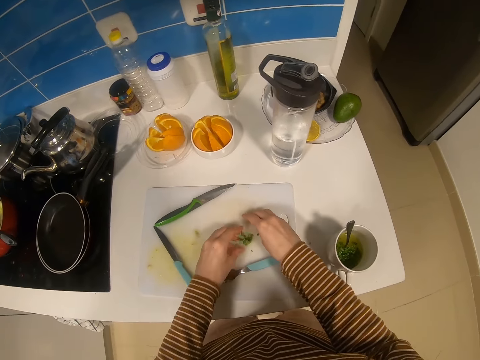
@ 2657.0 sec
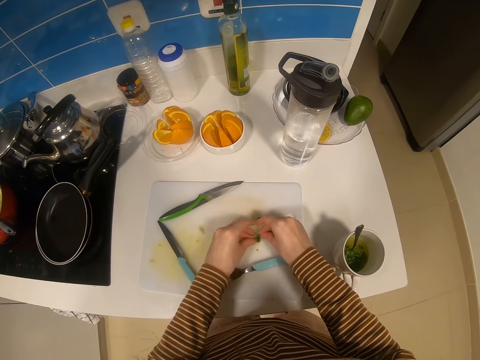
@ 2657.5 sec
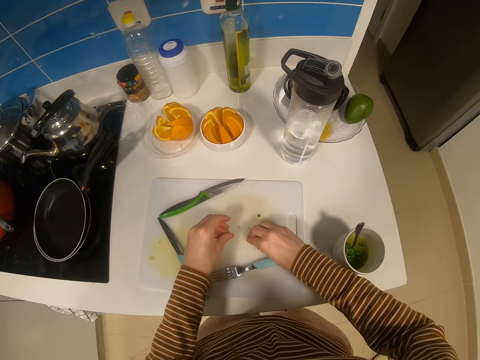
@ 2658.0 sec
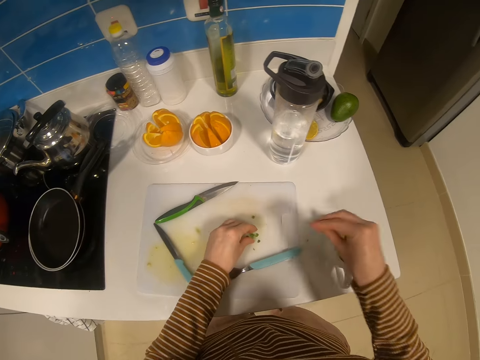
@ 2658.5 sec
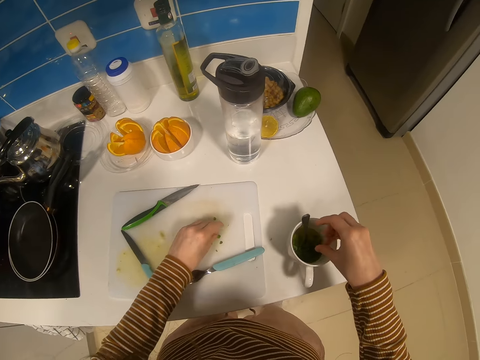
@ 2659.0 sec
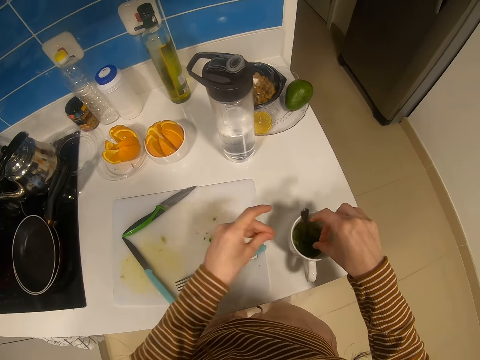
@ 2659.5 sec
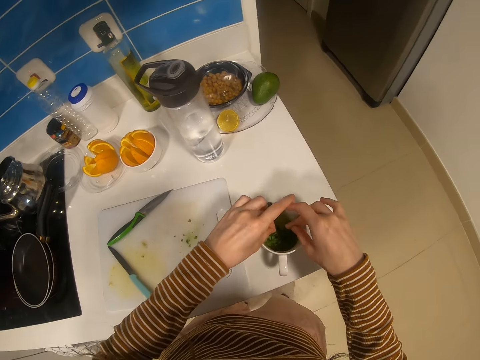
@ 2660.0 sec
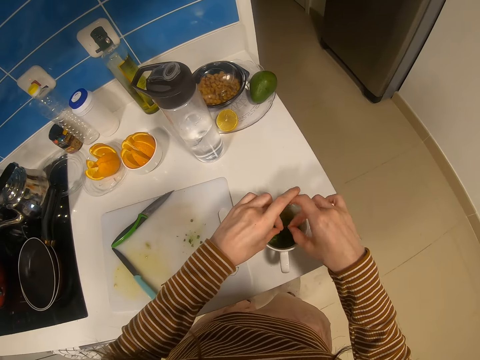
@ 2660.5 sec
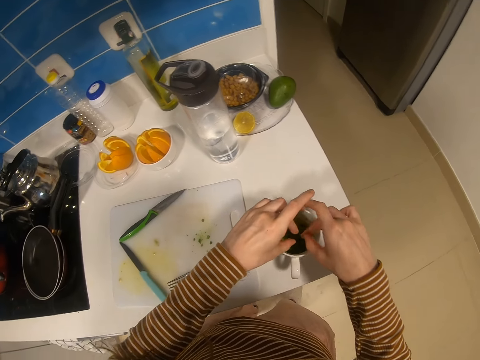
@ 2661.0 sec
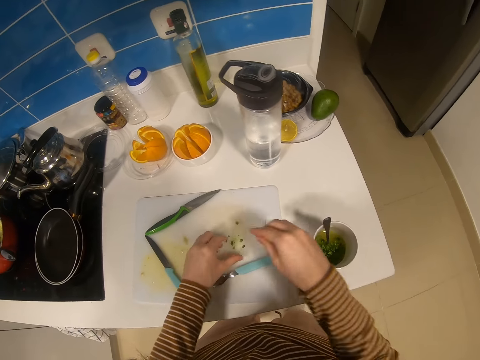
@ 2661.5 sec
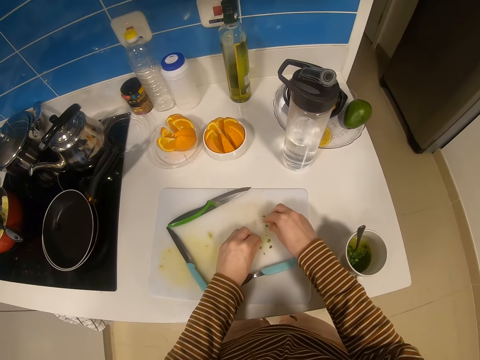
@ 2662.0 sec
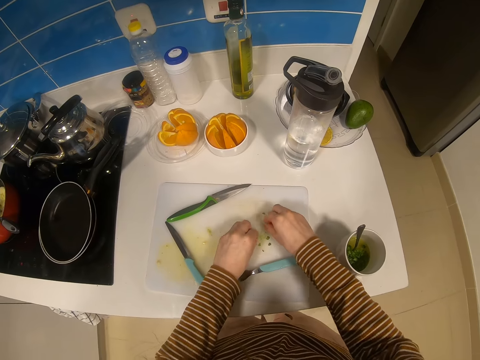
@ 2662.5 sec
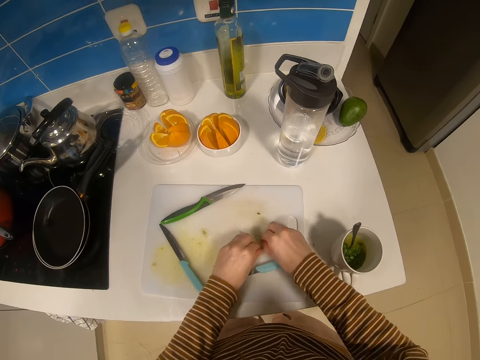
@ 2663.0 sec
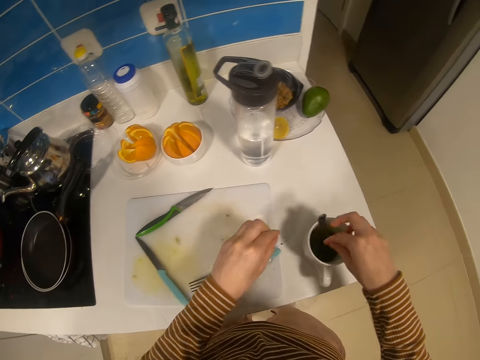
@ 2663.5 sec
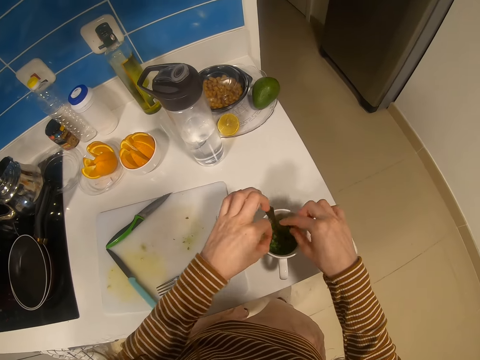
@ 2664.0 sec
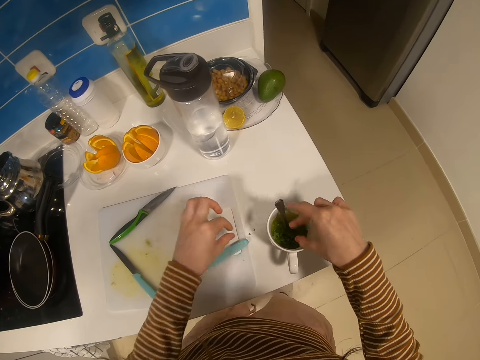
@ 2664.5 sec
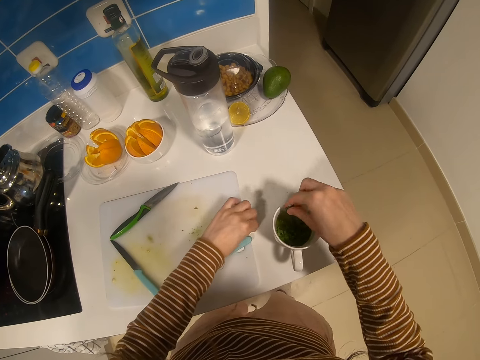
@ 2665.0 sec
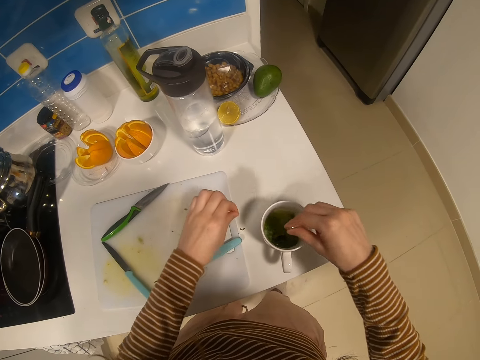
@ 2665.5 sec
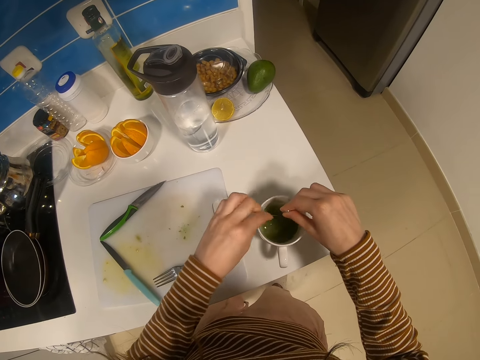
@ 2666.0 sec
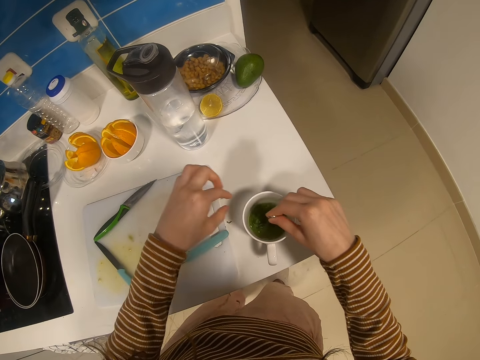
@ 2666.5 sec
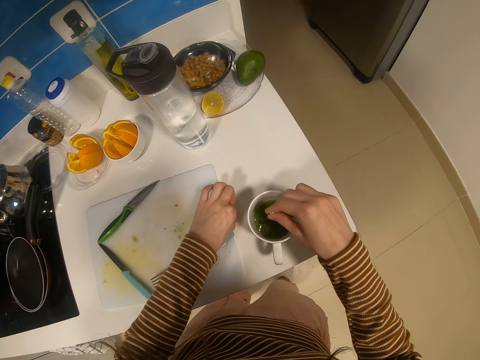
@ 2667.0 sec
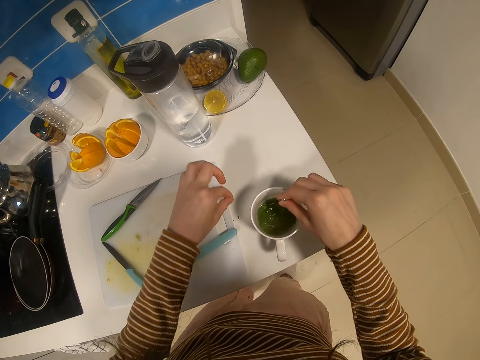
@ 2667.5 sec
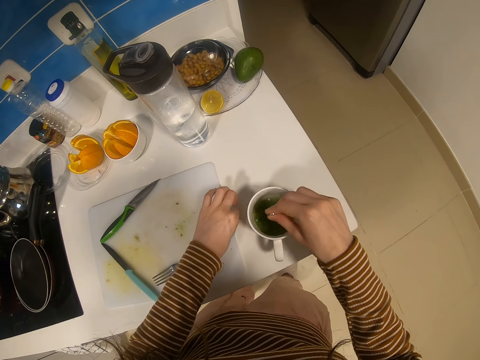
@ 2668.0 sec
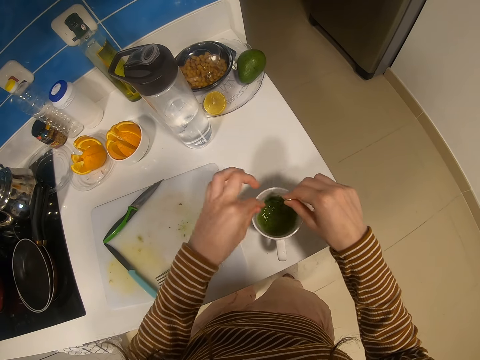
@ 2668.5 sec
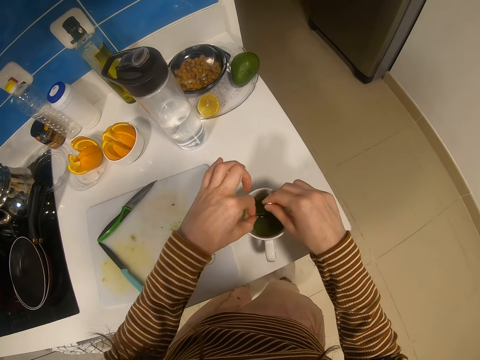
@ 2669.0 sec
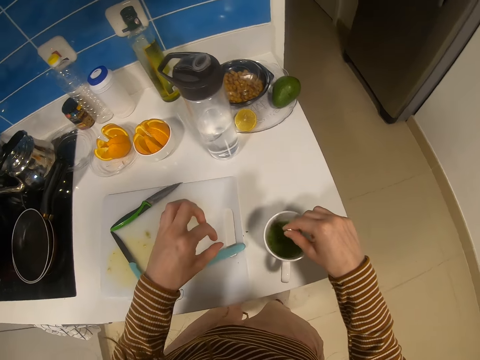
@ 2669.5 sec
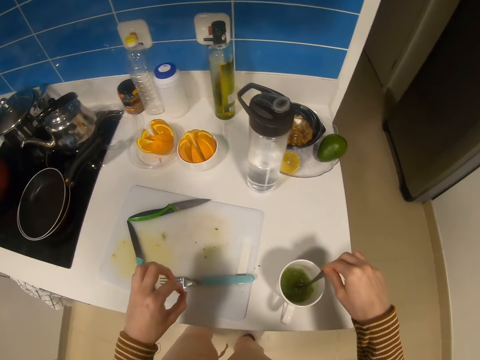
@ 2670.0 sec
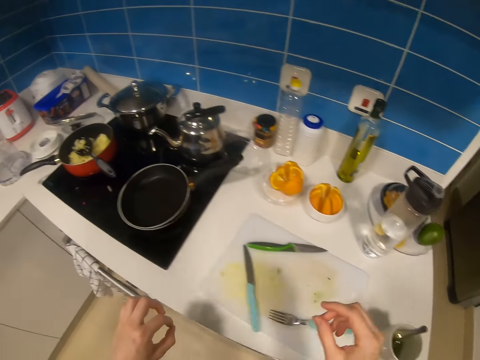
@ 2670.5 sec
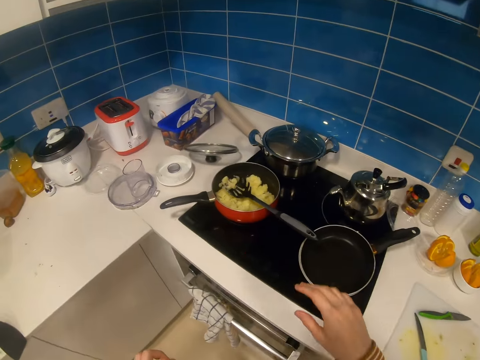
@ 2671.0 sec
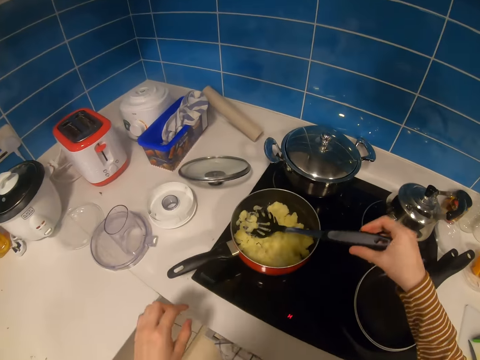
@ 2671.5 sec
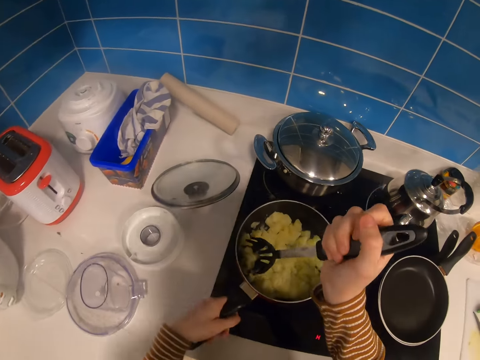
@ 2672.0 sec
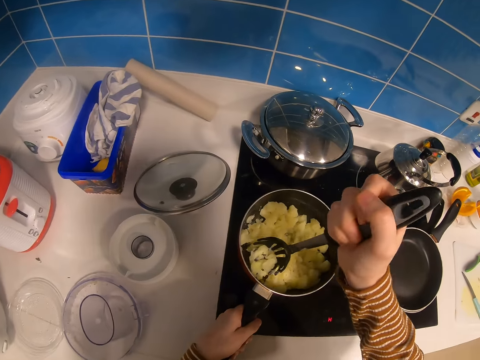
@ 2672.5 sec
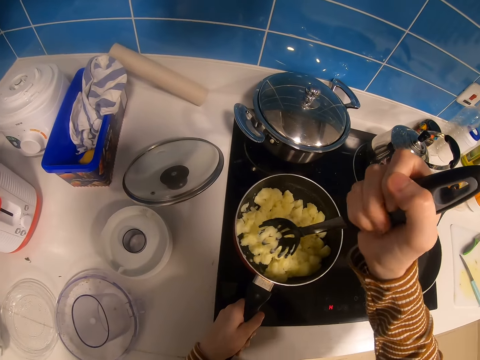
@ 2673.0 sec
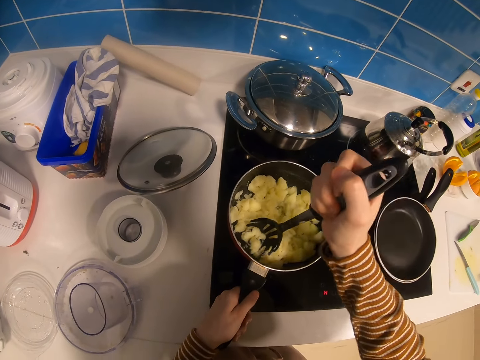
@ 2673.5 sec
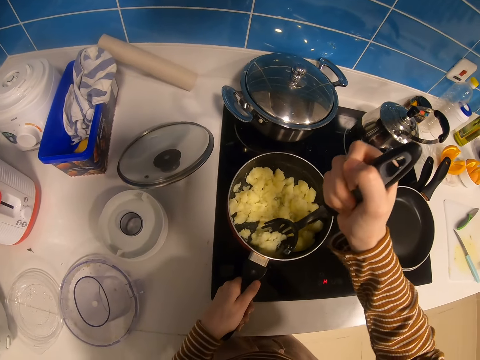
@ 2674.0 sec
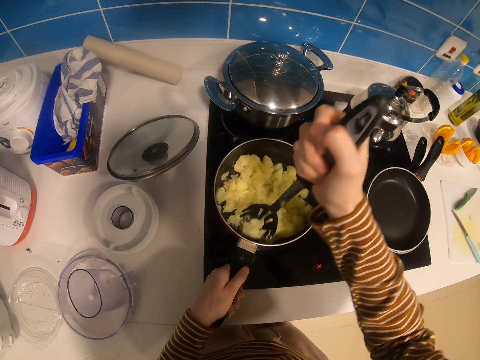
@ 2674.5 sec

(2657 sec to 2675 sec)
The camera wearer moves the hand down. They pick up the greens or onions from the chopping board. They place the greens in the cup. They move the fingers. They pick up the greens from the chopping board. They move the hand down. They place the greens in the cup. They collect the onions. They hold the spoon, lift the hand up and stir in the cup with the spoon. They put the onions in the cup. They pick the onions up. They put the onions in the cup. They move the hand down. They move hands up. They walk around the kitchen. They lift up a spatula. They crush the potatoes in the pan with the spatula.

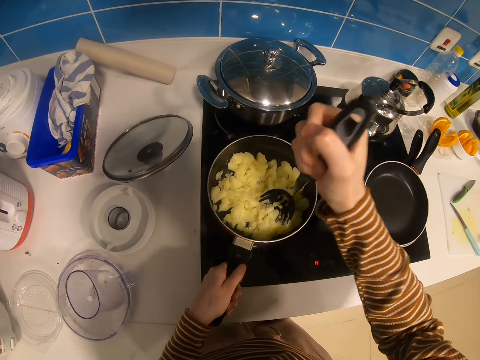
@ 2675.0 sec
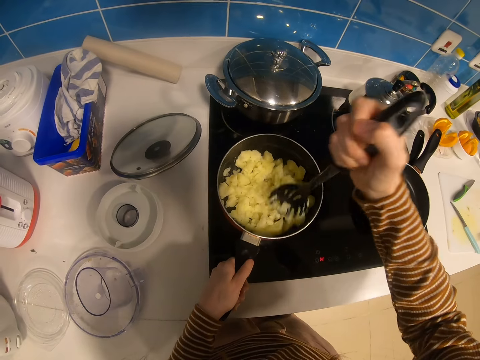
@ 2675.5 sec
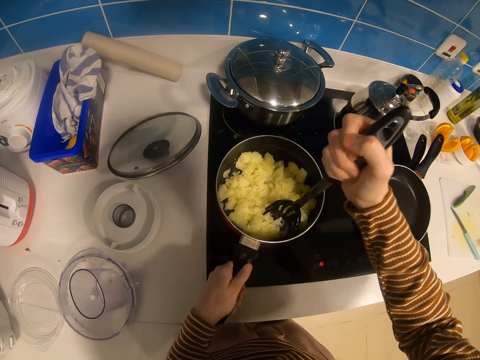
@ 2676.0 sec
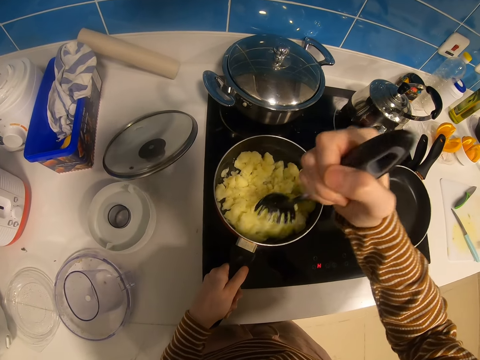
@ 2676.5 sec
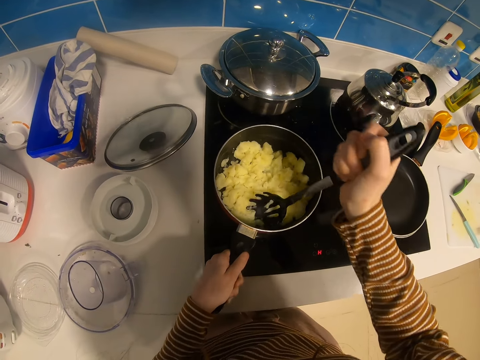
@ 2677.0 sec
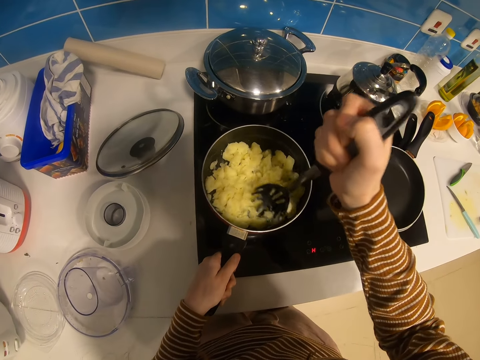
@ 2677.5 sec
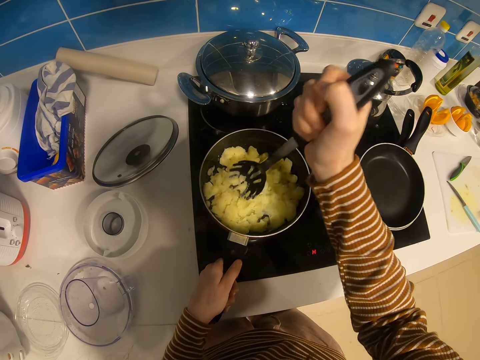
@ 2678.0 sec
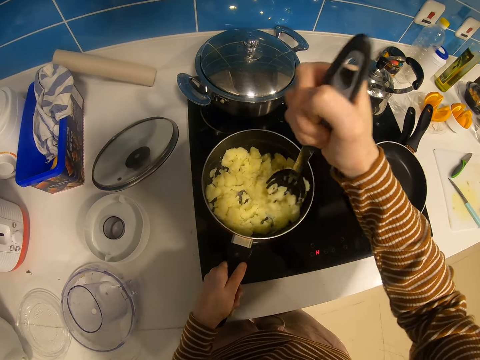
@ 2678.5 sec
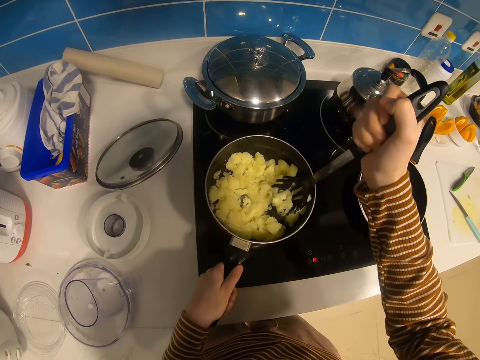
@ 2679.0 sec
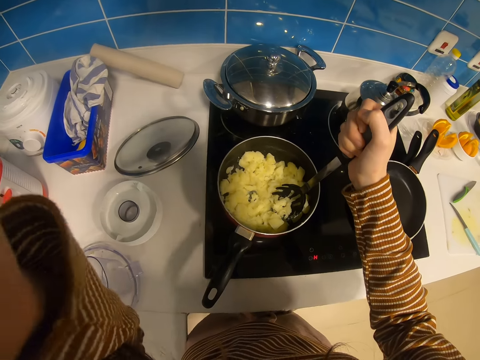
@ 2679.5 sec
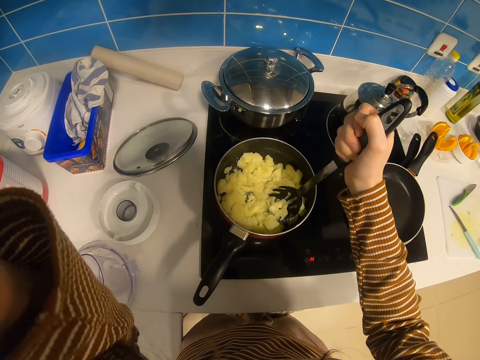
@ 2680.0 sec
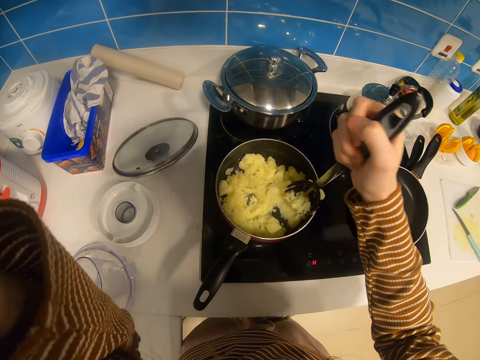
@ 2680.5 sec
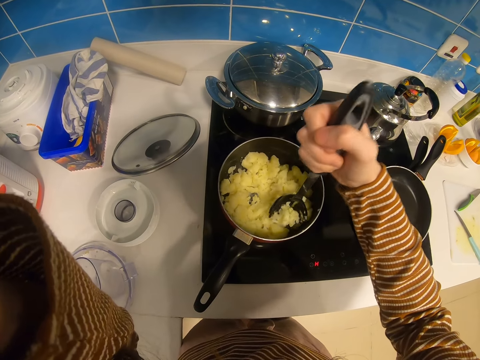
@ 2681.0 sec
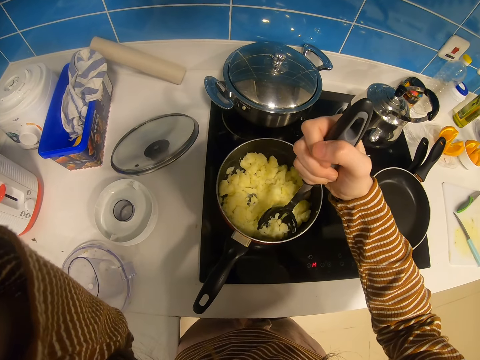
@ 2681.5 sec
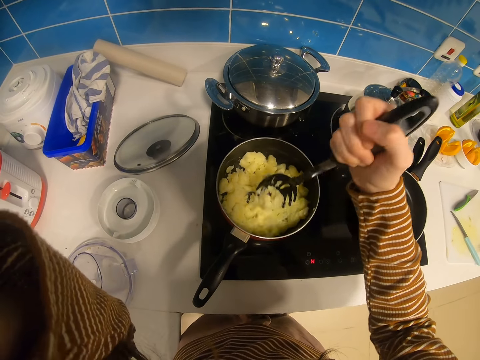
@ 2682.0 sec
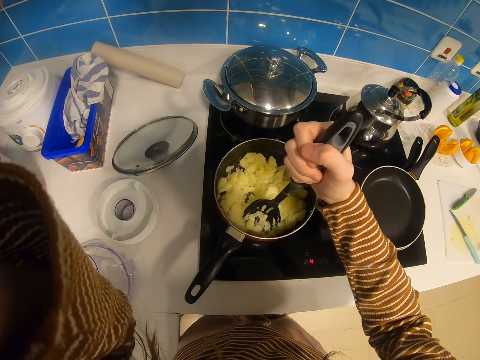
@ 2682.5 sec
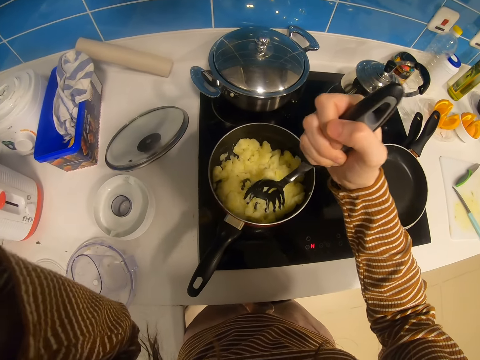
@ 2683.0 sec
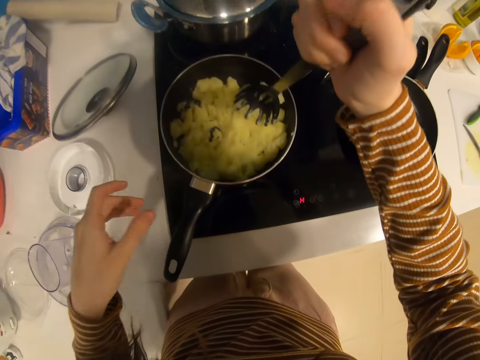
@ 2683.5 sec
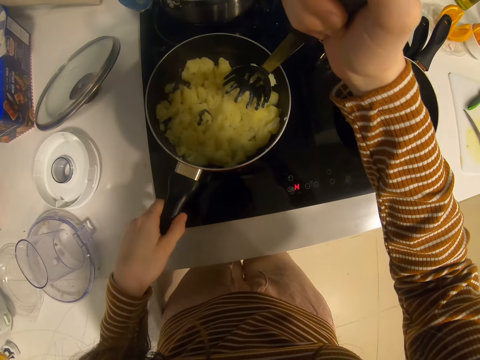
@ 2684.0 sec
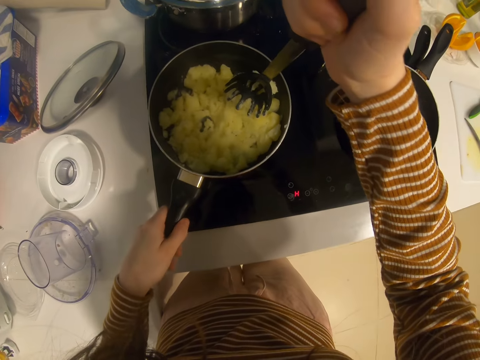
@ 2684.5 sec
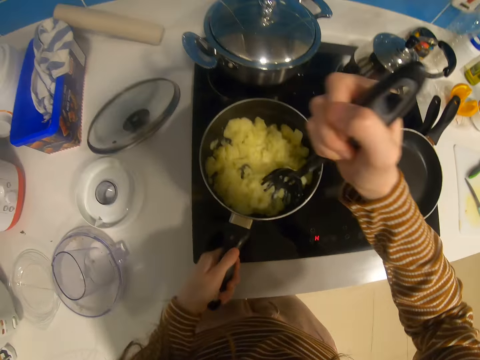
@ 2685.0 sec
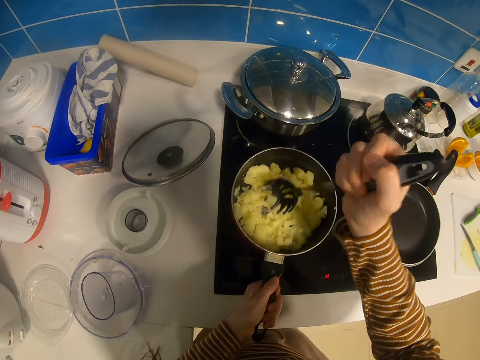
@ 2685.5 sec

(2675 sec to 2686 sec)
The camera wearer lifts the hand up. They move the hand down. They hold the handle of the pot. They crush the potatoes in the pan with a spatula.
